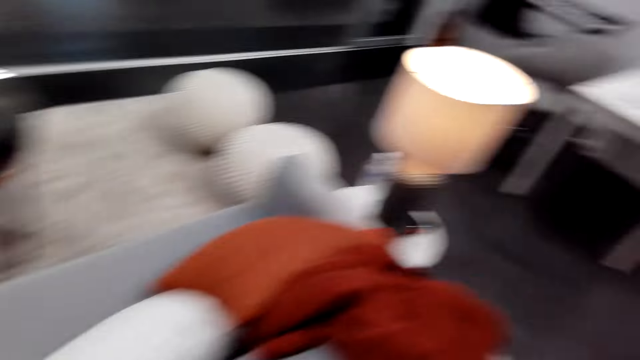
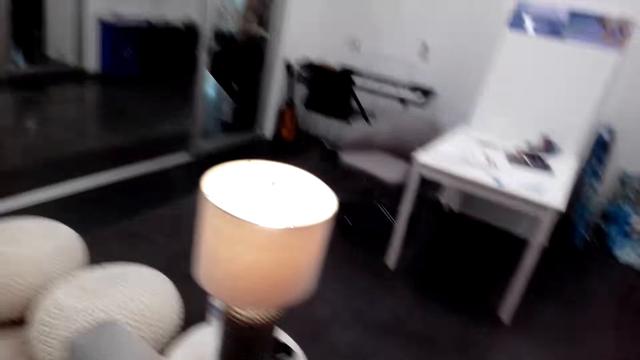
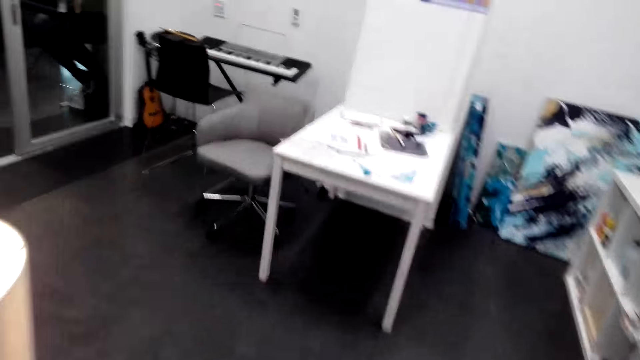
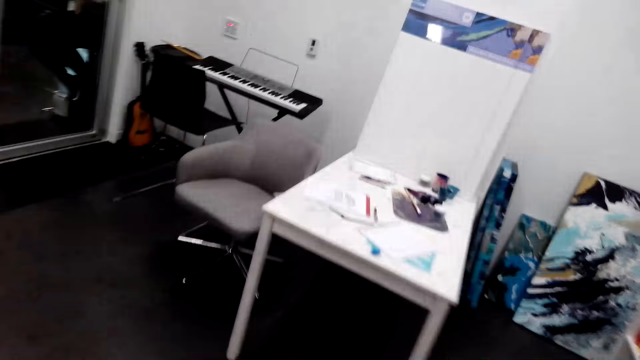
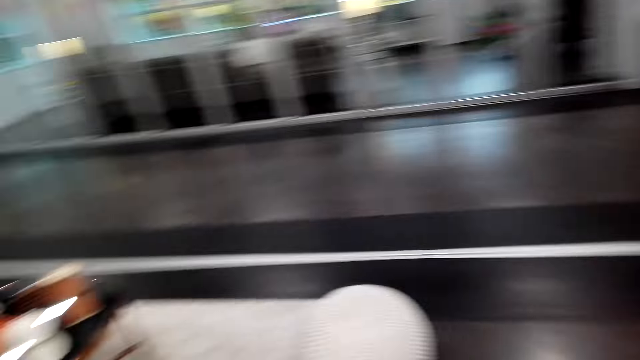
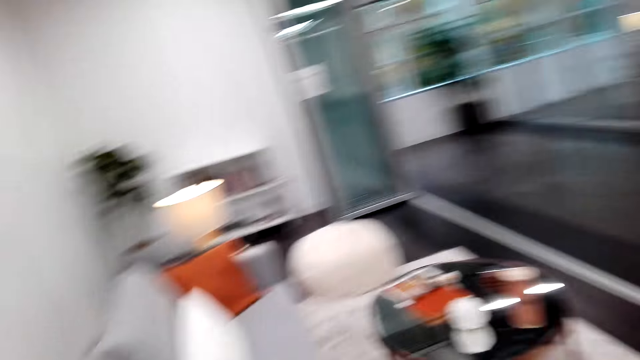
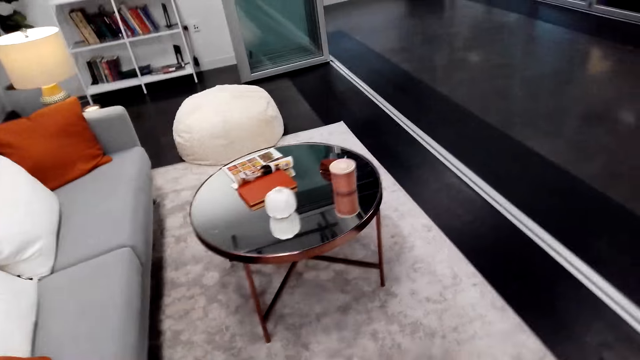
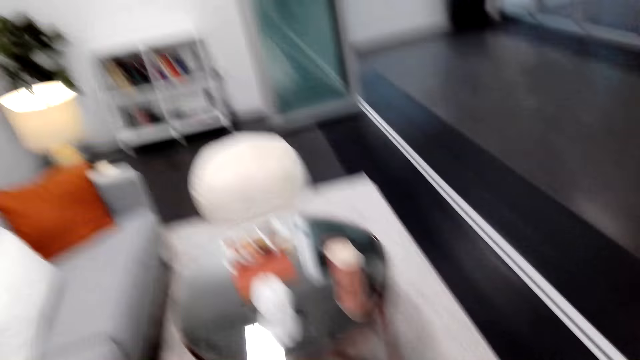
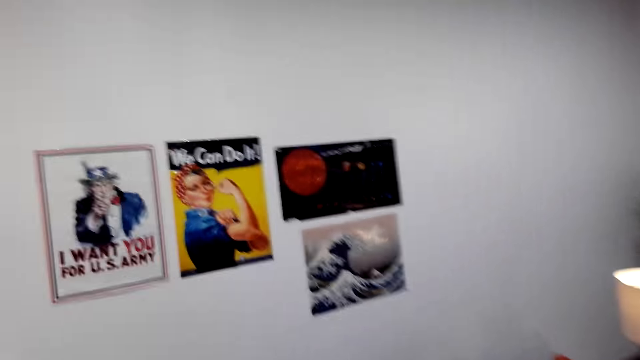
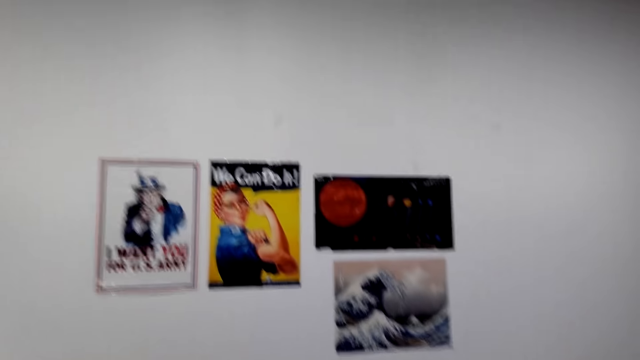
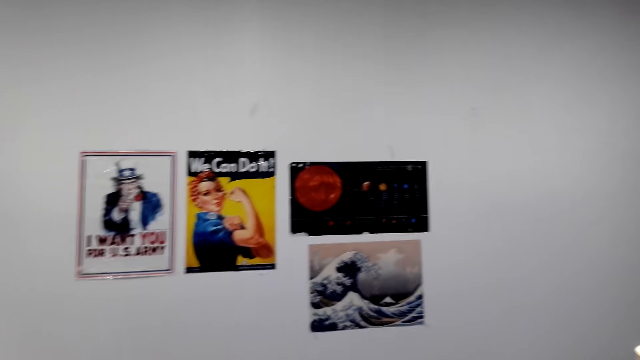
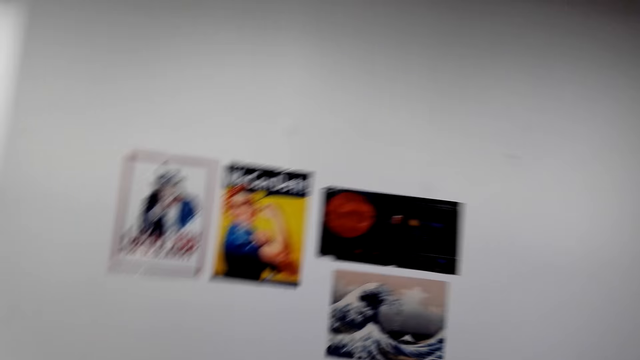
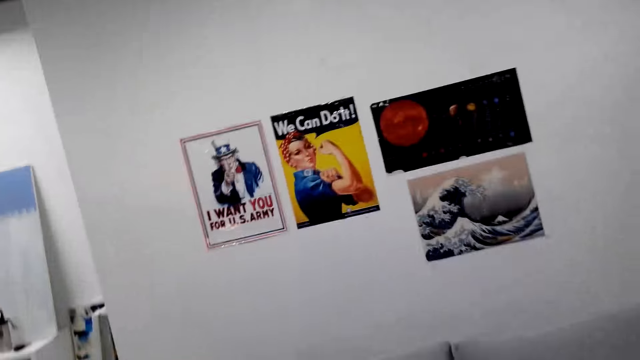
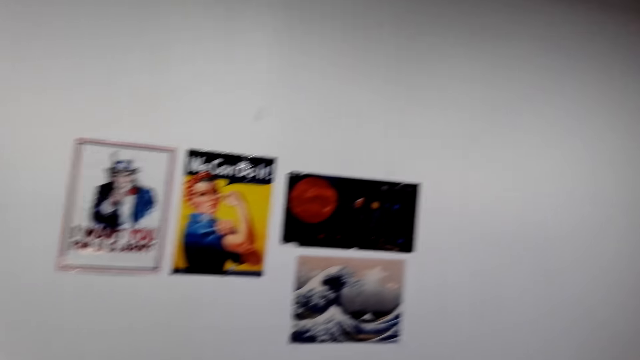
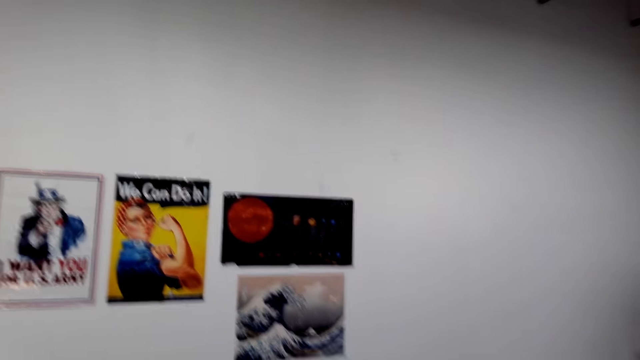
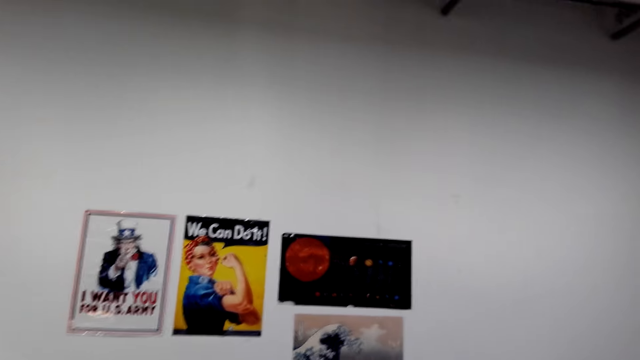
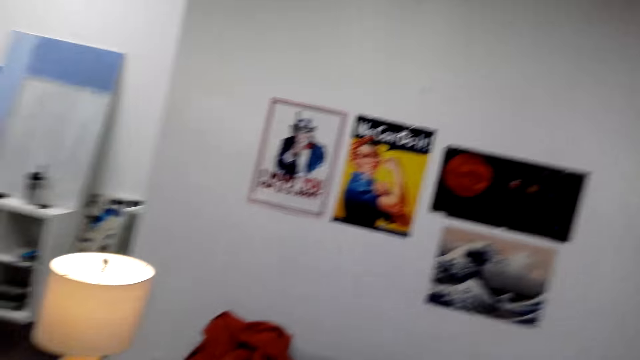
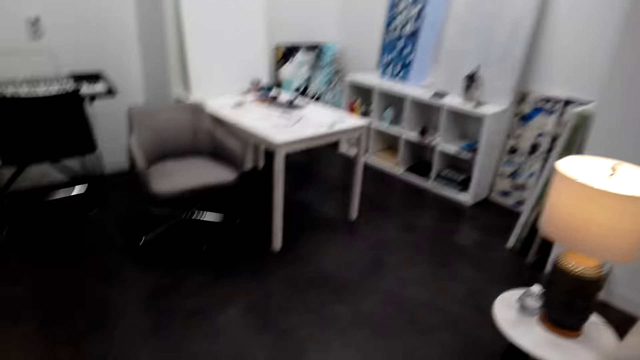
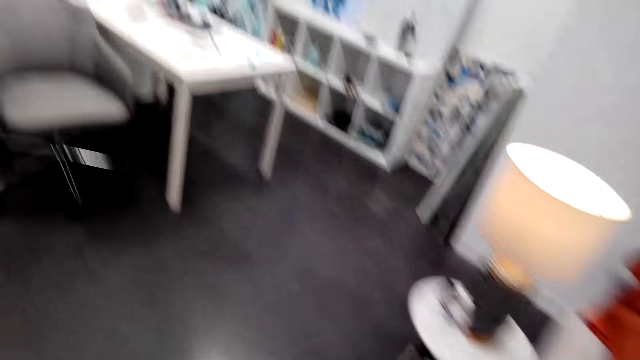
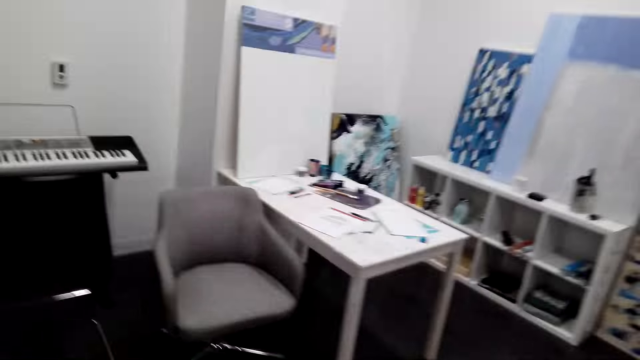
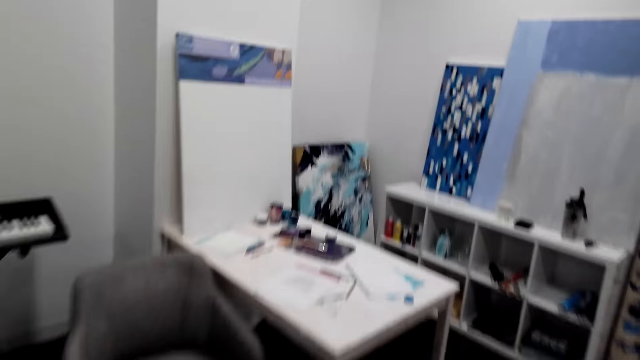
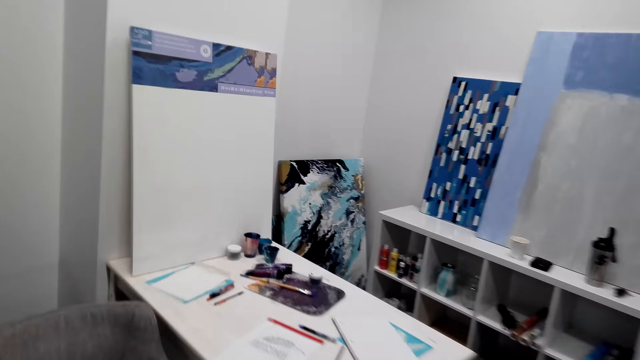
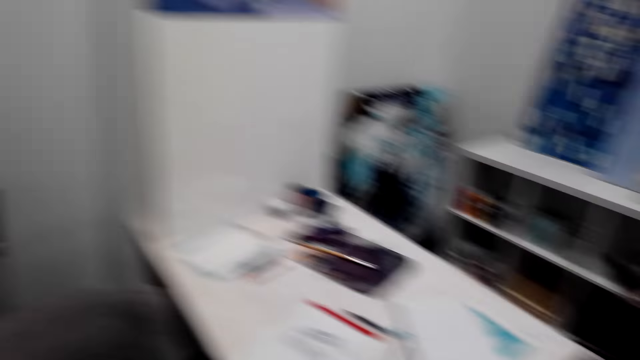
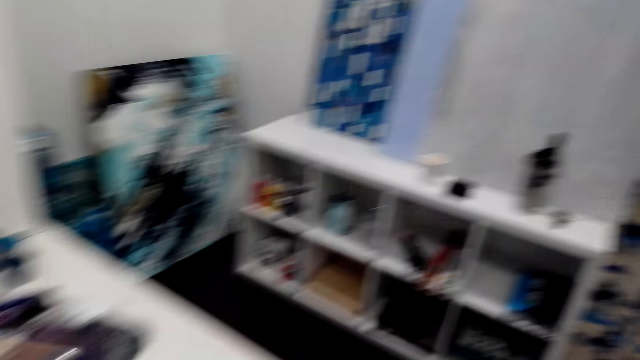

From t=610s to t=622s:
The camera wearer moves around the room. They look around. They walk around.

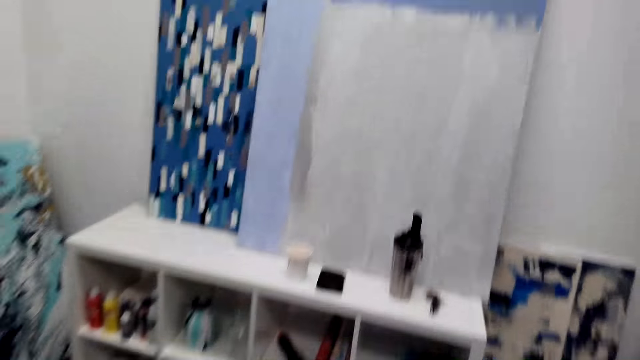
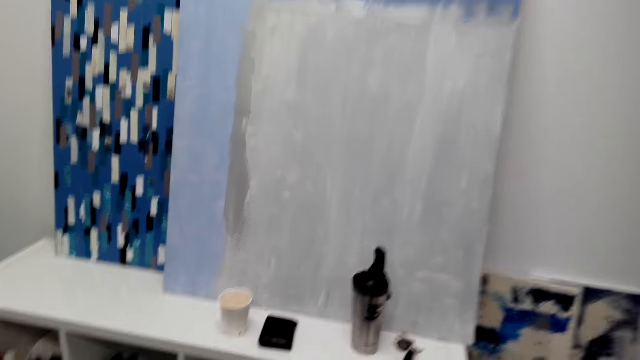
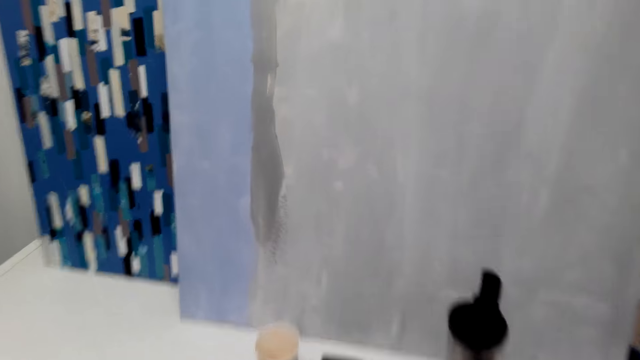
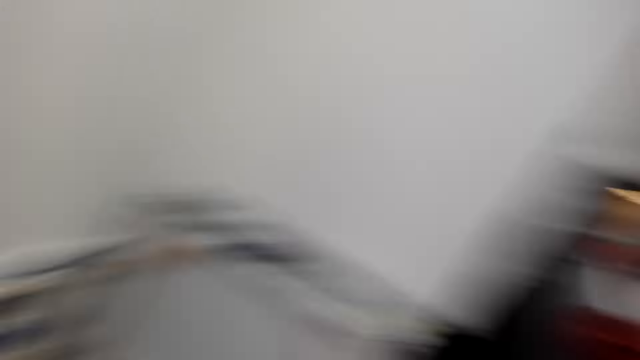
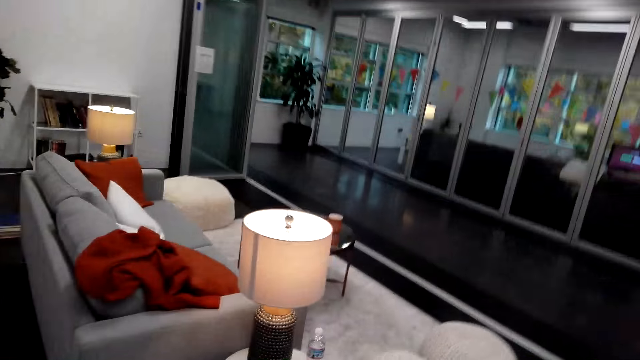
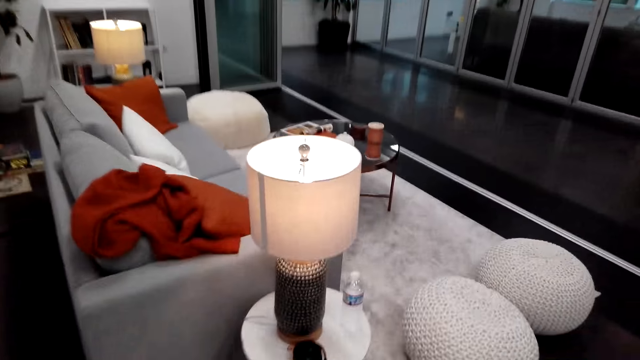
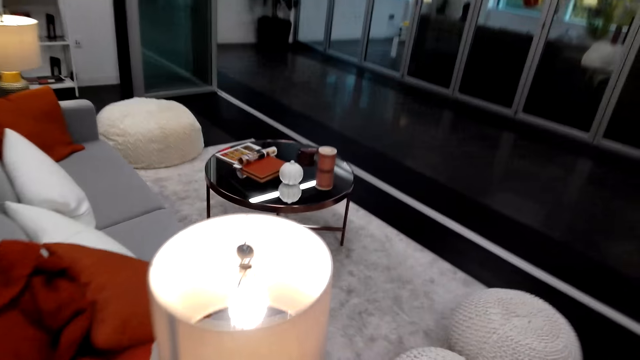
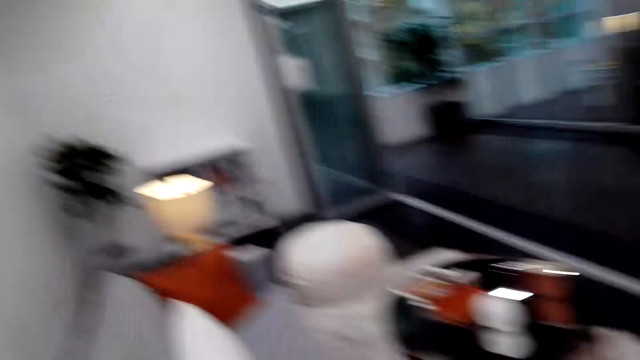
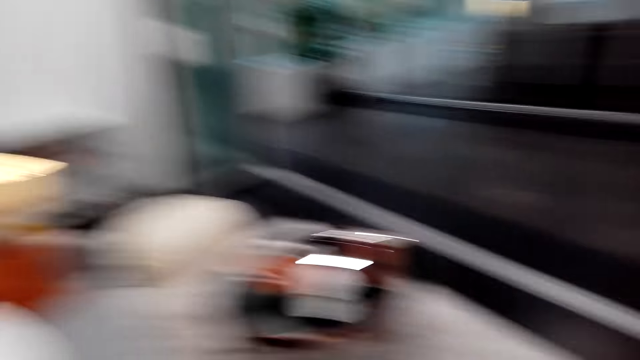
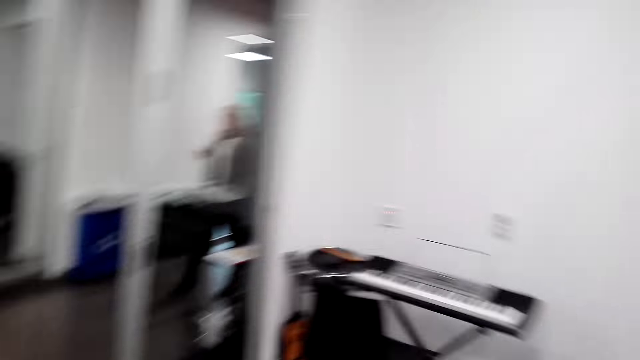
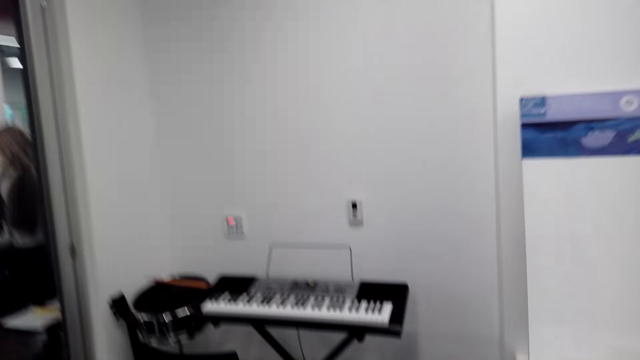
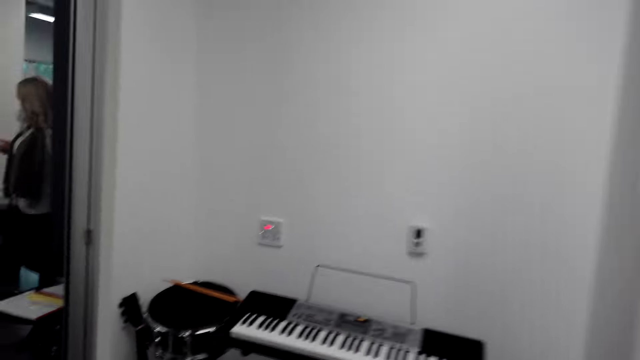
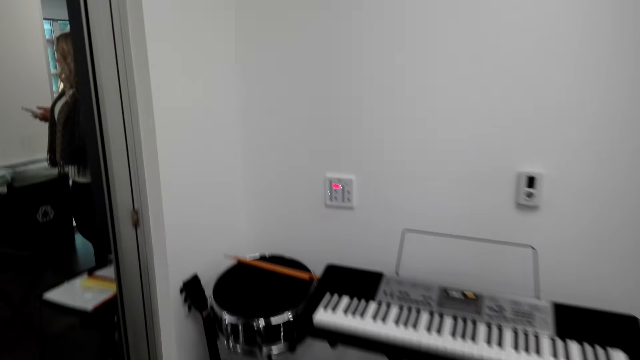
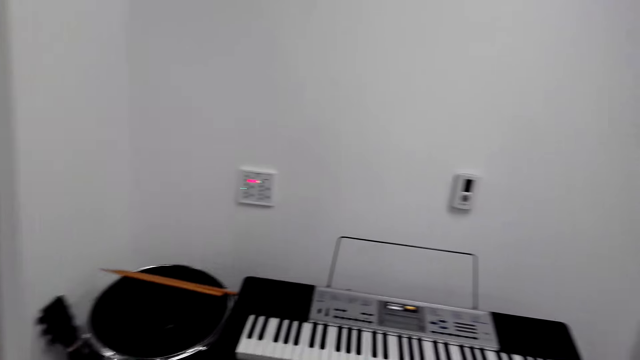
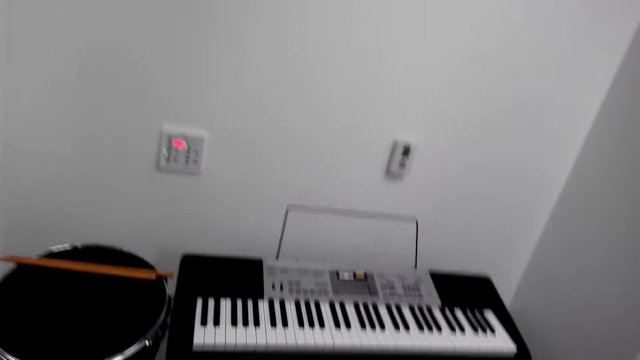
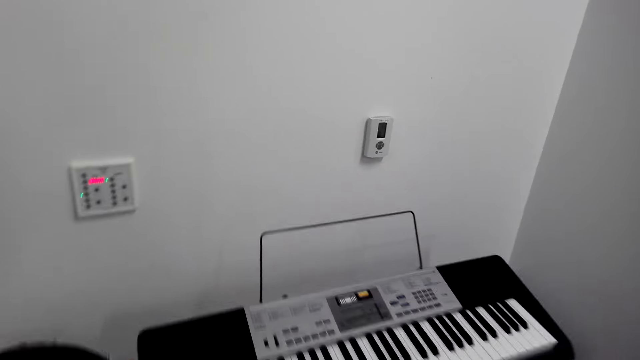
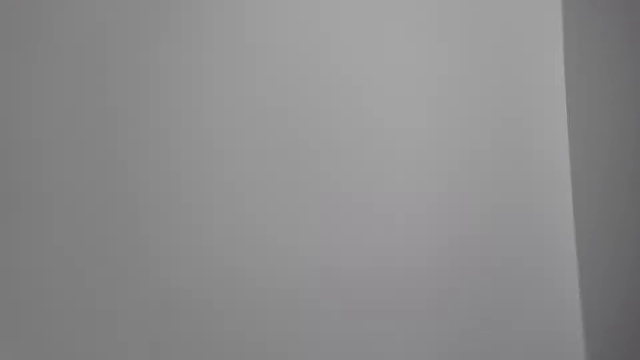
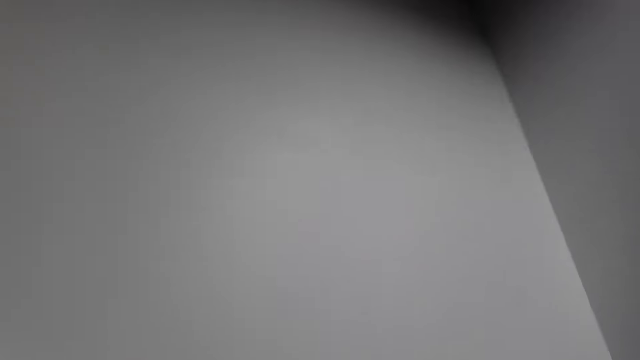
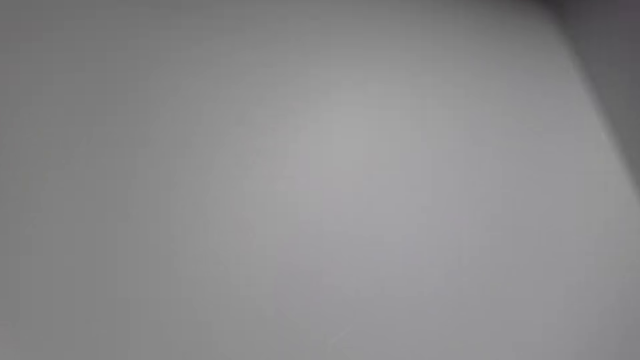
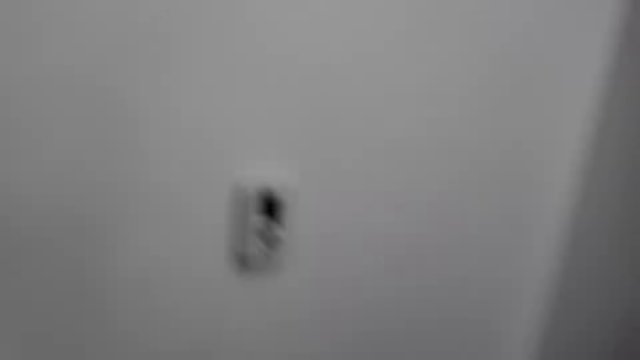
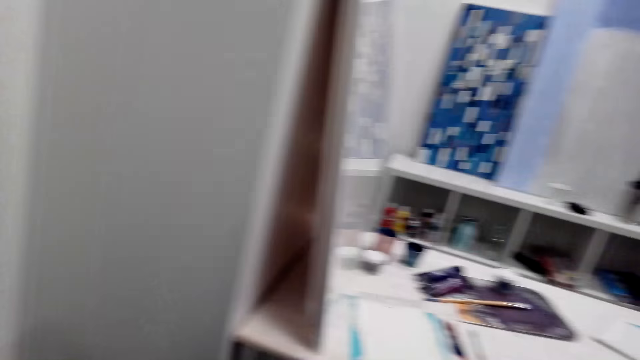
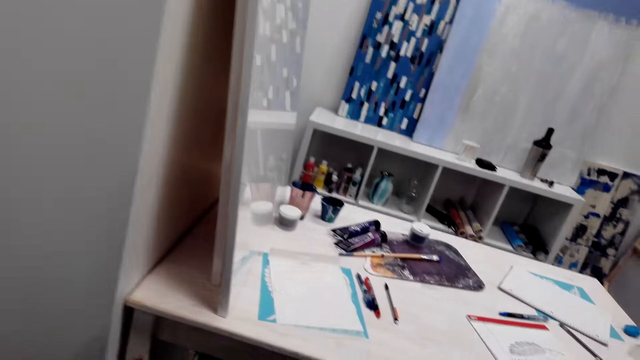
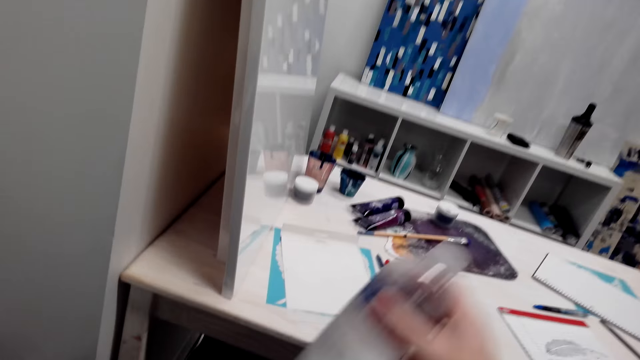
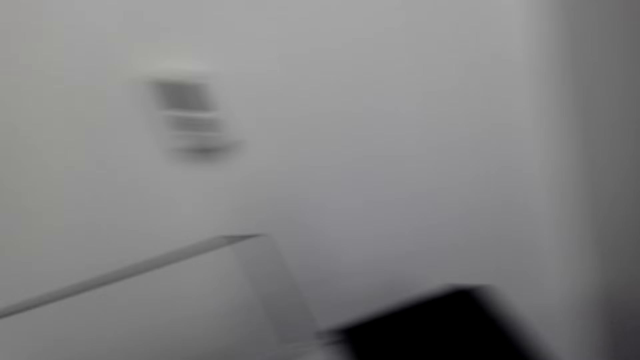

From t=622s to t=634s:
The camera wearer looks around. A woman stands in the next room. The camera wearer walks around. They sit on a chair. They look around. They put something on the table. They look around.
